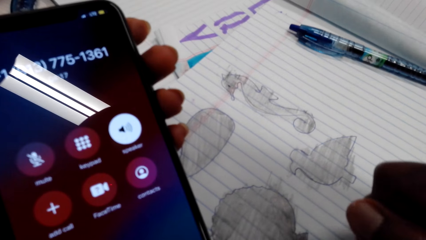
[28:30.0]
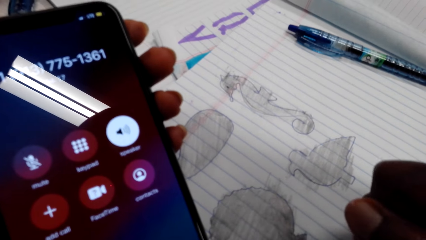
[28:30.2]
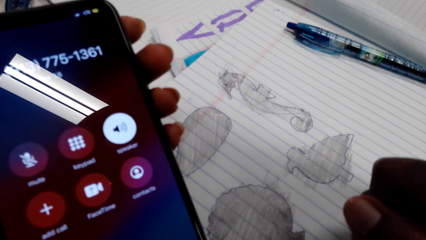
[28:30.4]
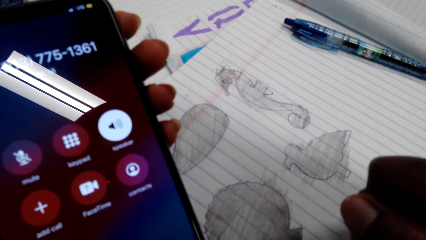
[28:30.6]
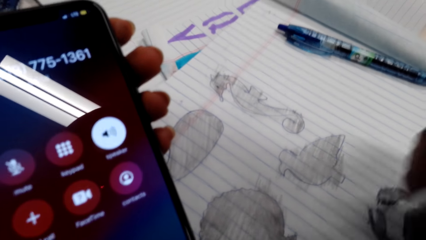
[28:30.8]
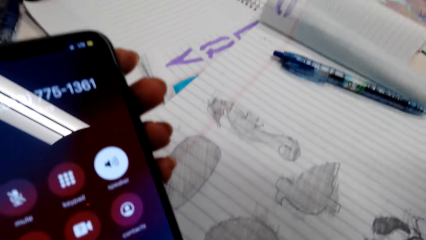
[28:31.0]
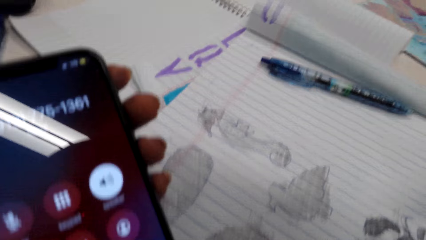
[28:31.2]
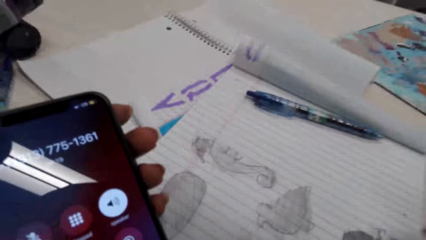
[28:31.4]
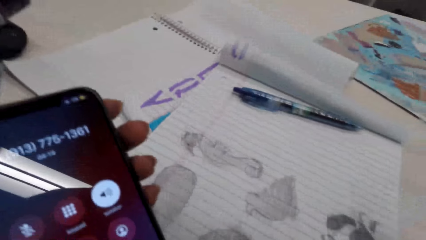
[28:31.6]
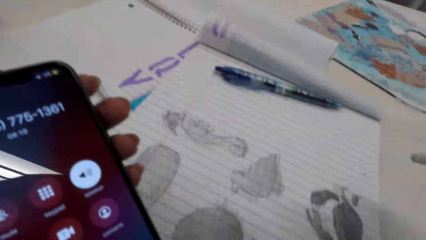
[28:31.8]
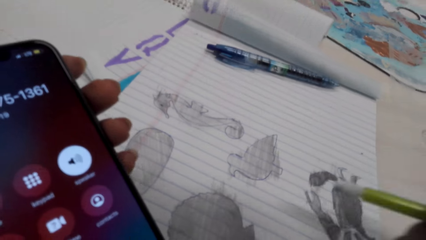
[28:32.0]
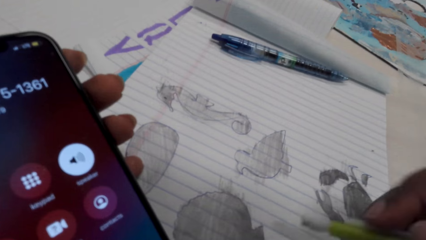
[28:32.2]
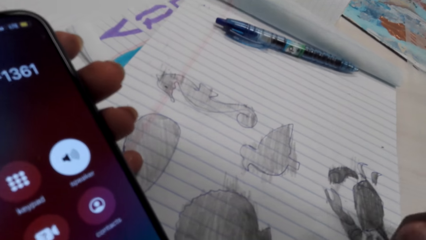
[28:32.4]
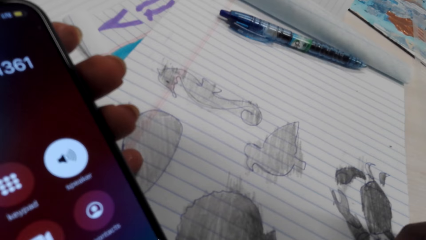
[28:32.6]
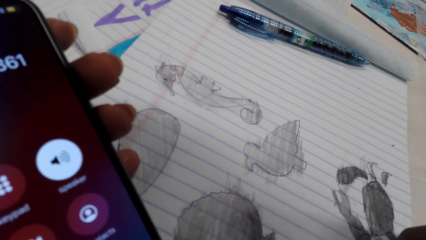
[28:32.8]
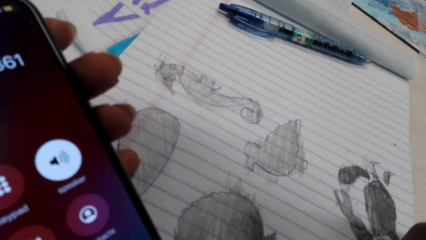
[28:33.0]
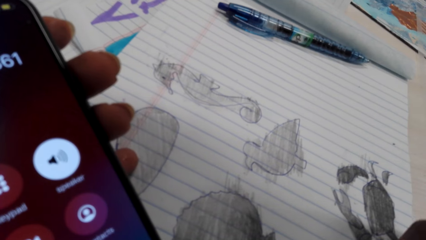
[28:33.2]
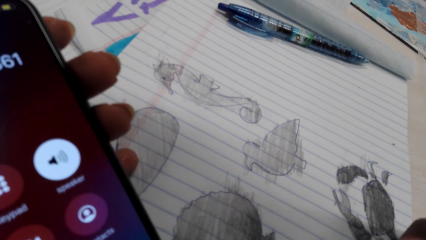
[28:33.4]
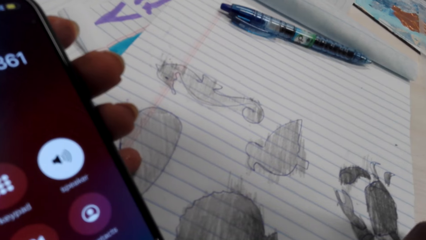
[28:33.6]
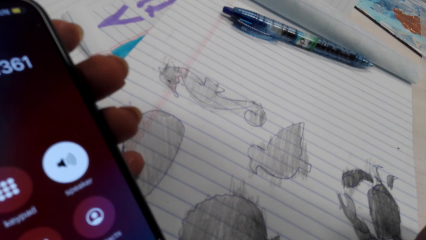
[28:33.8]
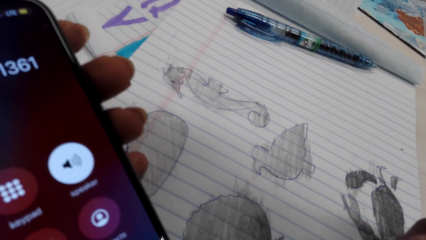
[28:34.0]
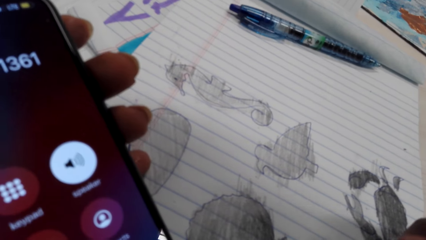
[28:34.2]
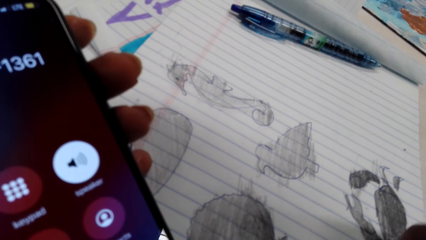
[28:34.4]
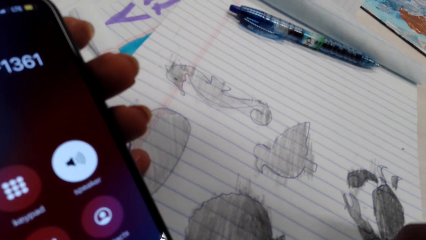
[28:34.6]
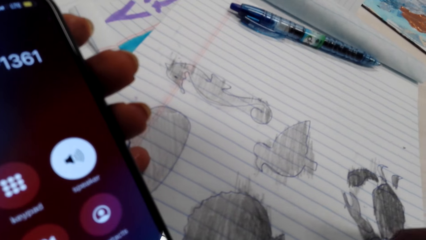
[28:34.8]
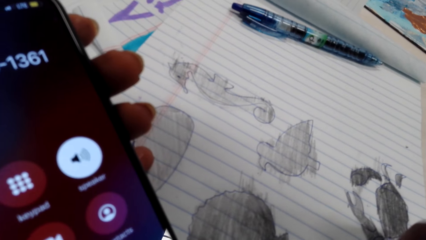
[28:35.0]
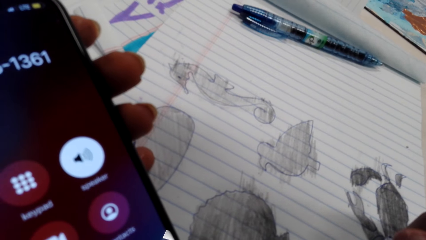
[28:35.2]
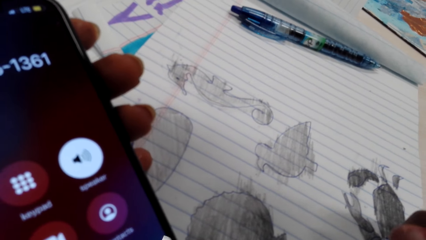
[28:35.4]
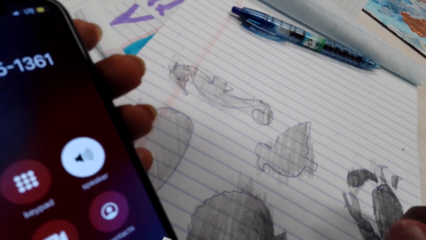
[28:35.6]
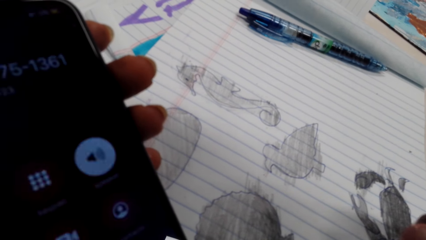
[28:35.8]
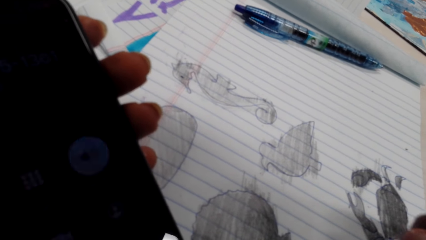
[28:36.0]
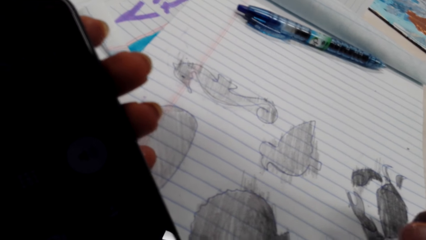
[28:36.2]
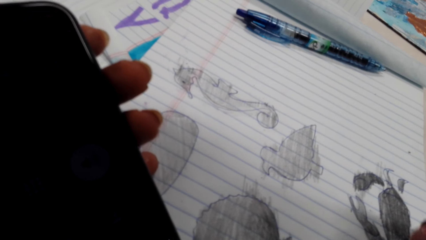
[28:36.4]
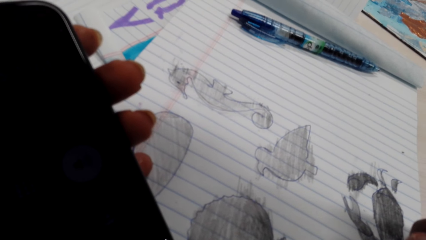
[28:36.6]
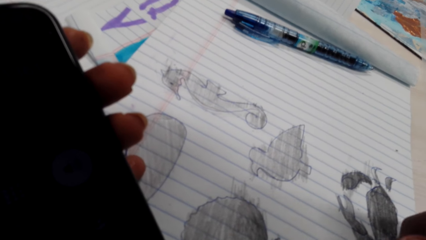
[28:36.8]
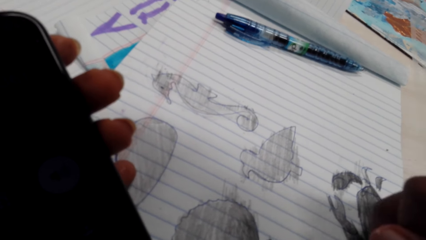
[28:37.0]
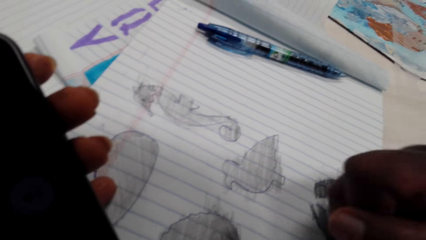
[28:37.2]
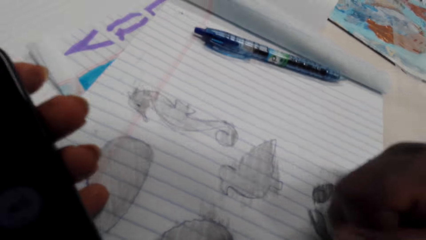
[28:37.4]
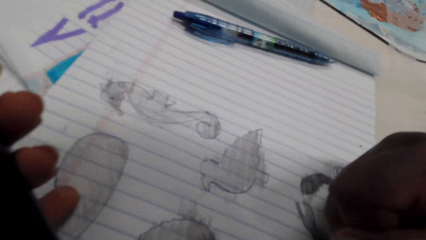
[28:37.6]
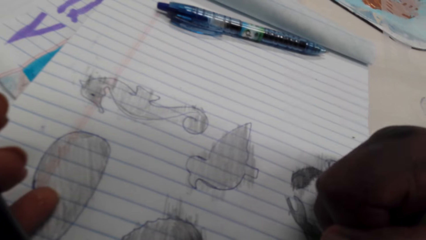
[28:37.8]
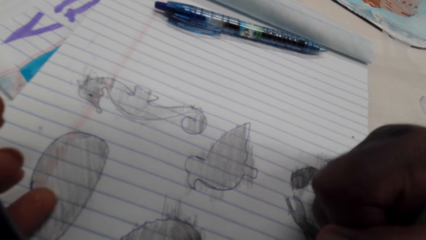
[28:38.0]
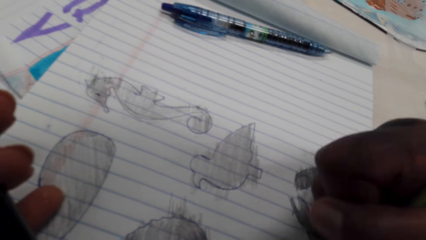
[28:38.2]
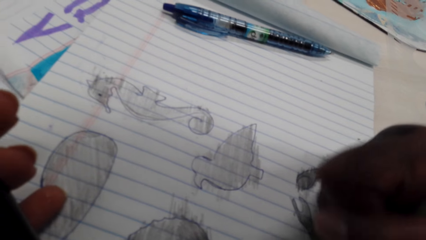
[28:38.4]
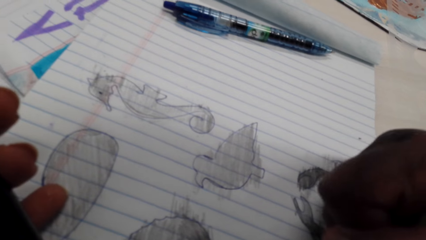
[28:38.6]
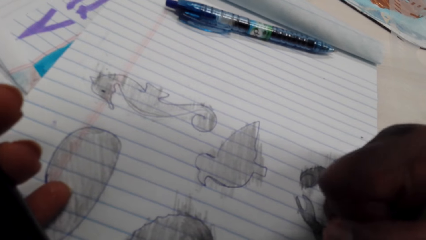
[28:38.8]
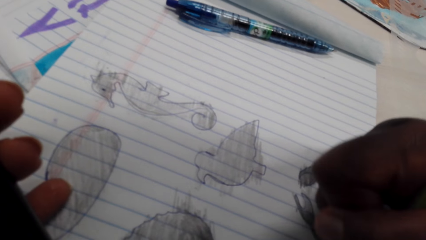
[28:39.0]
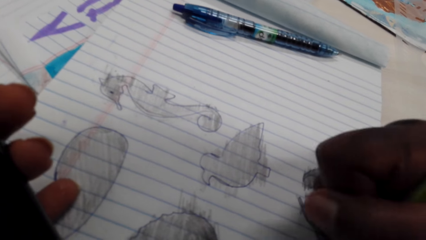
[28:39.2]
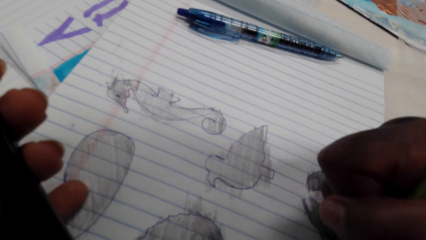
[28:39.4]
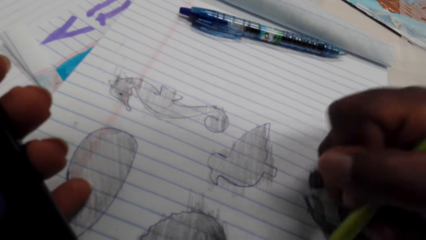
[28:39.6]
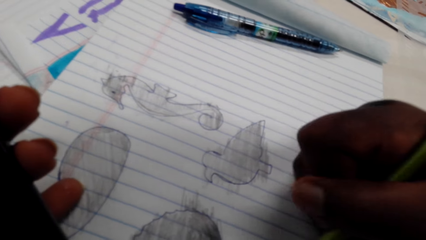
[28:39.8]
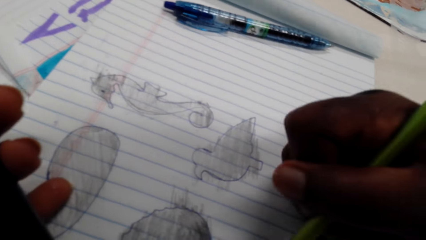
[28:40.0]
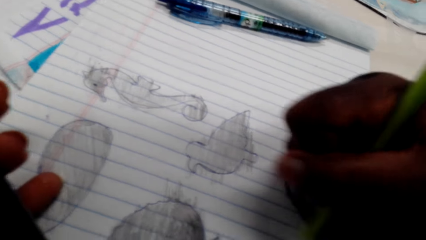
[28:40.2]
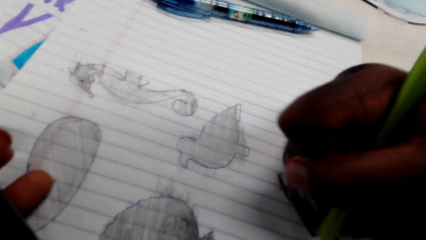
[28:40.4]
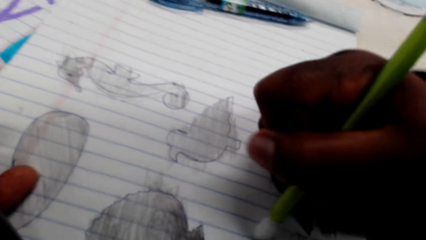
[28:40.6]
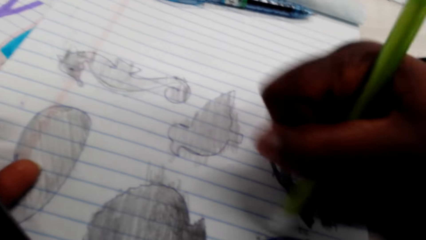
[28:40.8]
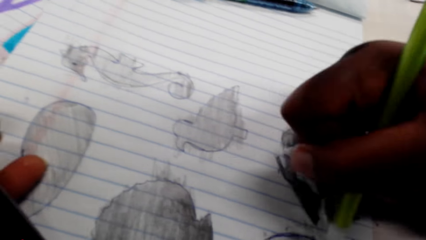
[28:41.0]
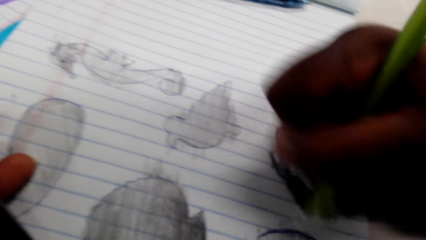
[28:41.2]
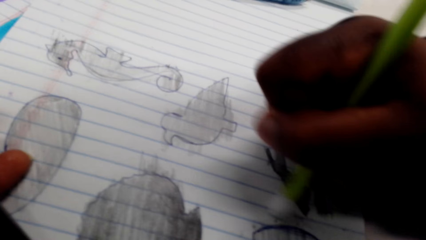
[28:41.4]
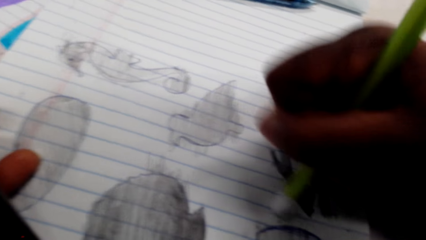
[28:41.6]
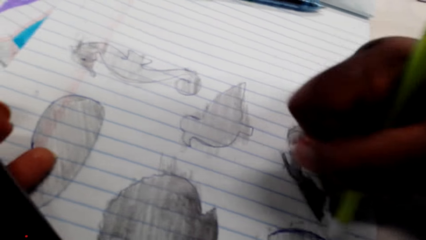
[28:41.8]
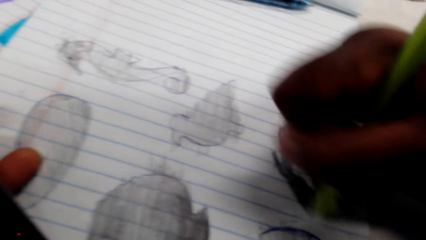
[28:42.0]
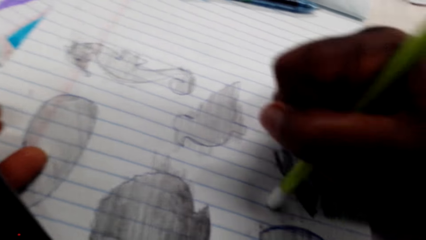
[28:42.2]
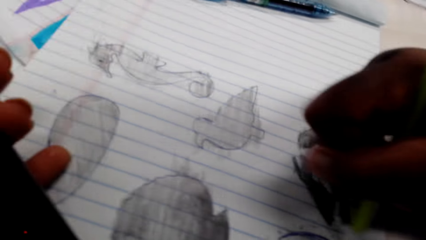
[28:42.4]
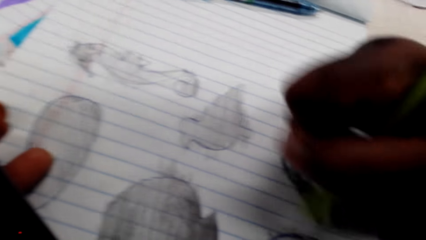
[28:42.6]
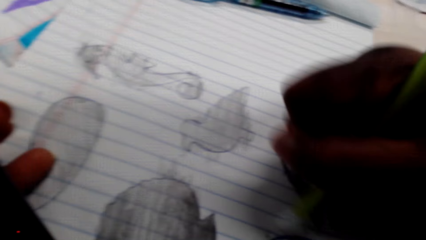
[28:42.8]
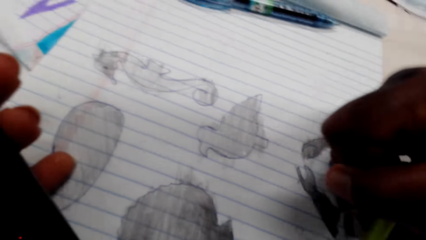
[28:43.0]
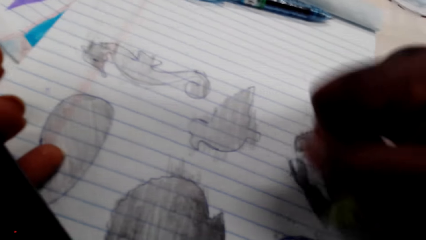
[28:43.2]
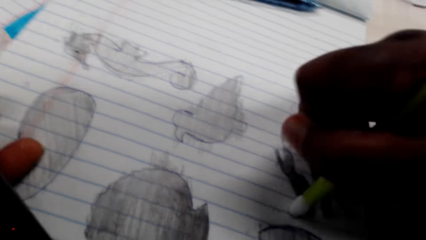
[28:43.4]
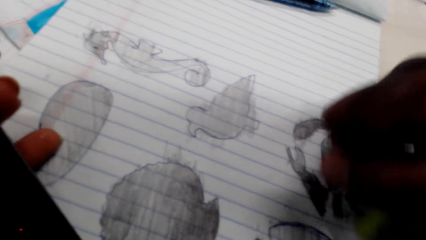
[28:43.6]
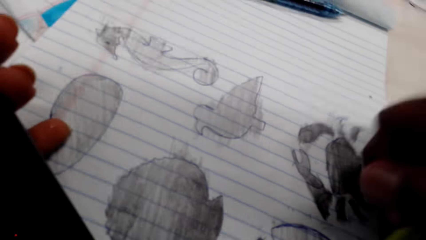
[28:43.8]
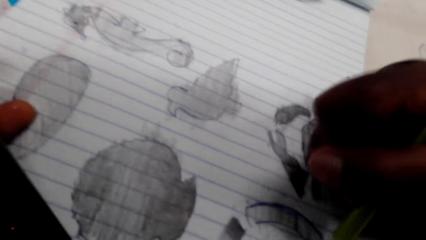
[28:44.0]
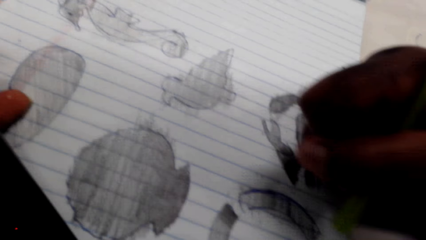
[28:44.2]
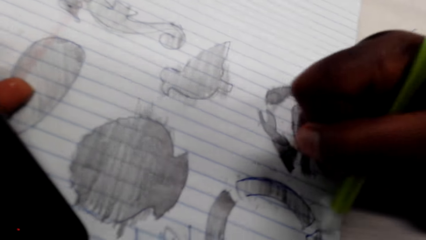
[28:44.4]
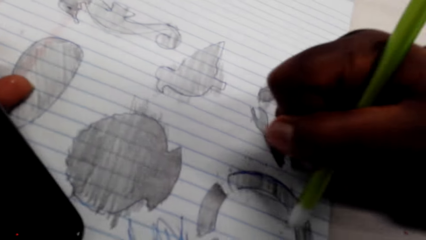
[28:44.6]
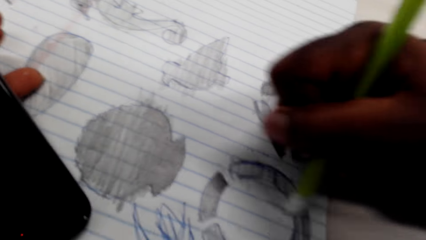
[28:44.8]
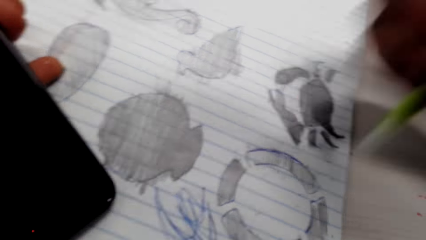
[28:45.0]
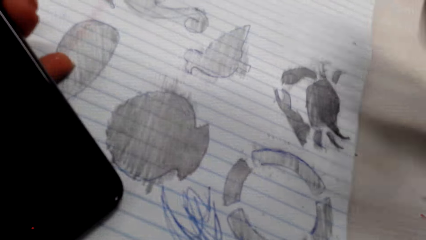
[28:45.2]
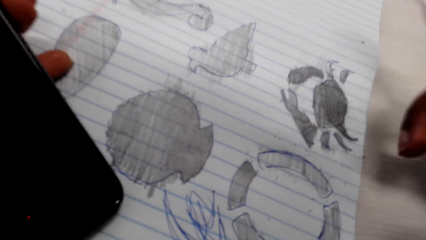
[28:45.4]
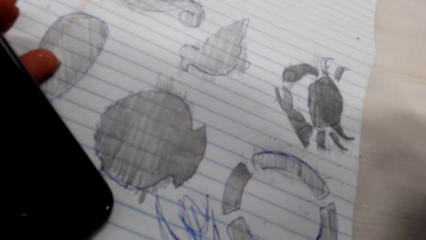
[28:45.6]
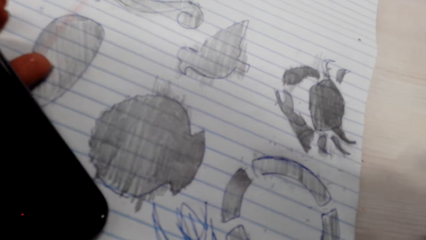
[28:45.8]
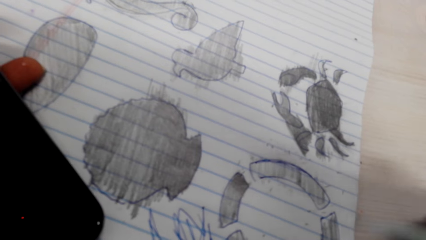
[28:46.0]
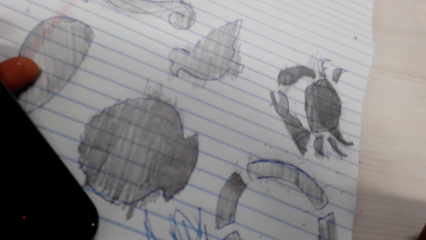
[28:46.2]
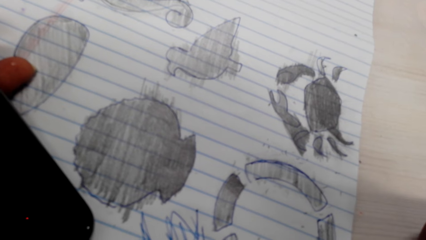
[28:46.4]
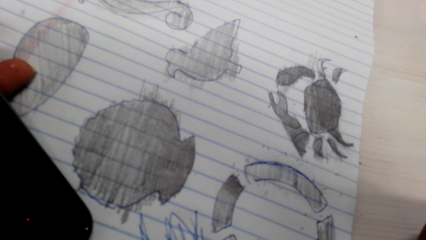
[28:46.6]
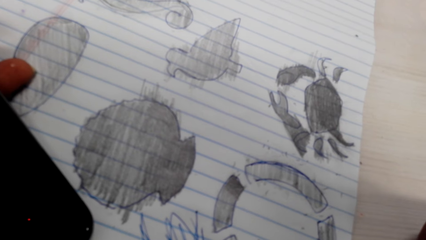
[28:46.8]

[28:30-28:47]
The camera wearer adjusts the pencil. They rub on the book with the pencil rubber. They hold the paintbrush. They adjust the pencil.
